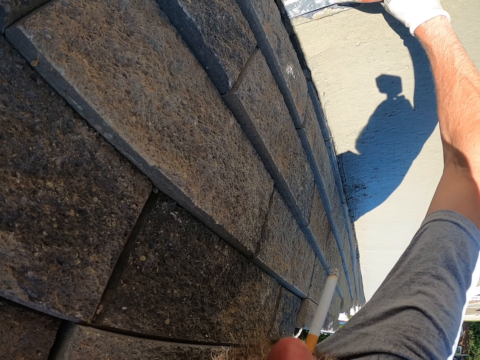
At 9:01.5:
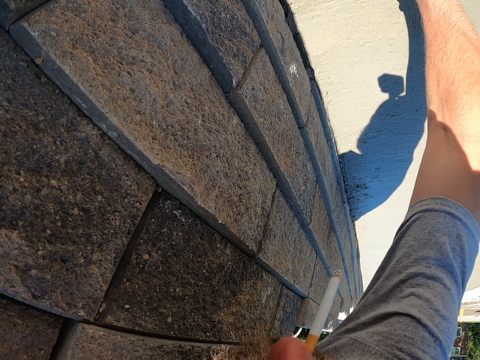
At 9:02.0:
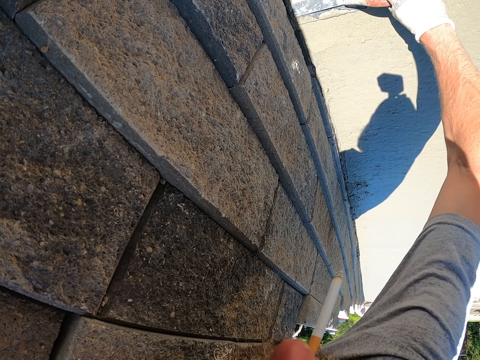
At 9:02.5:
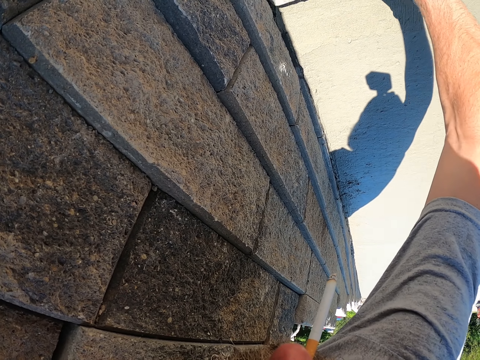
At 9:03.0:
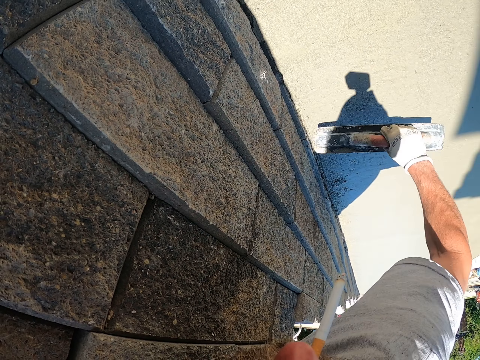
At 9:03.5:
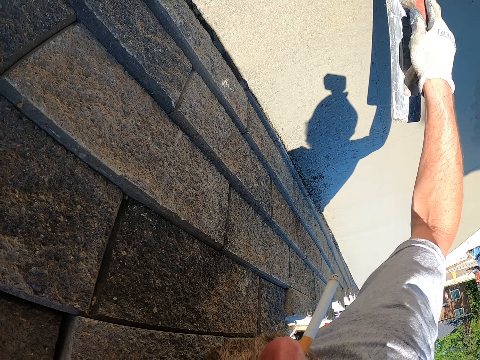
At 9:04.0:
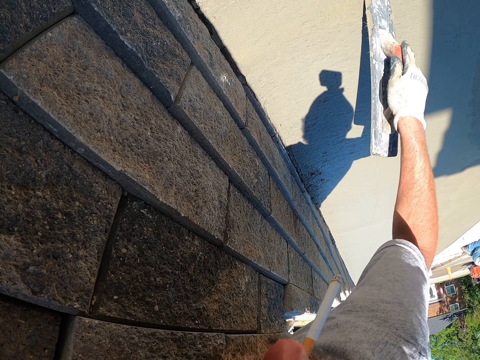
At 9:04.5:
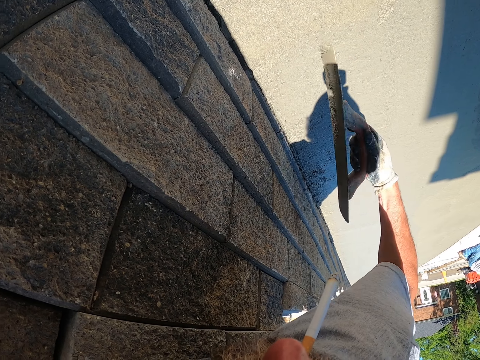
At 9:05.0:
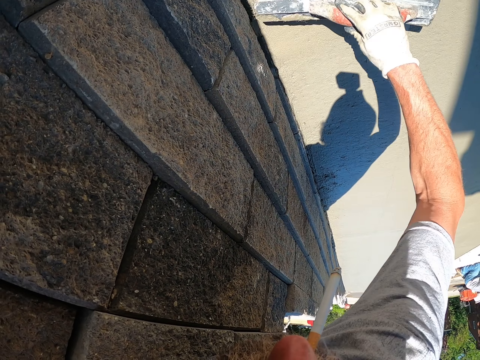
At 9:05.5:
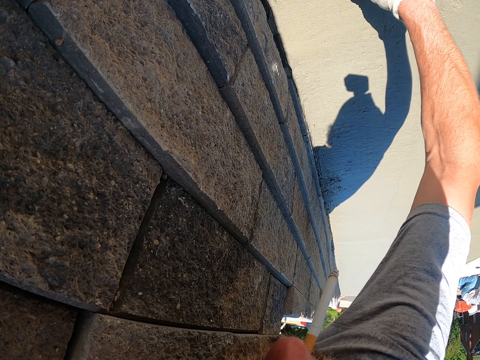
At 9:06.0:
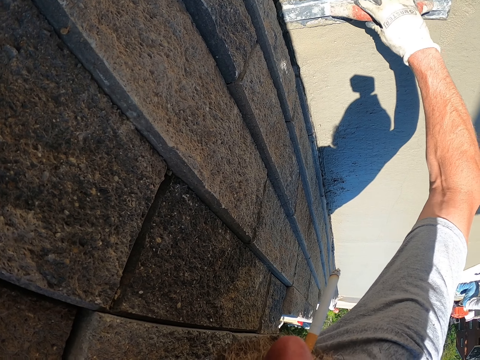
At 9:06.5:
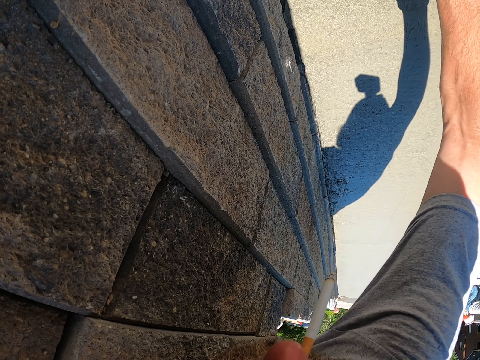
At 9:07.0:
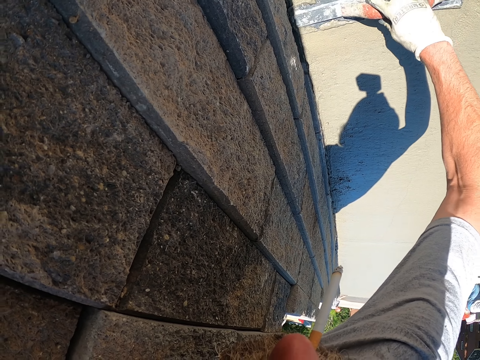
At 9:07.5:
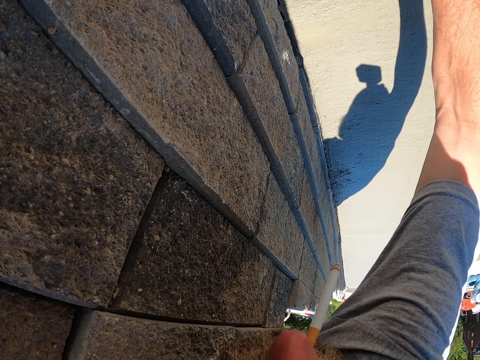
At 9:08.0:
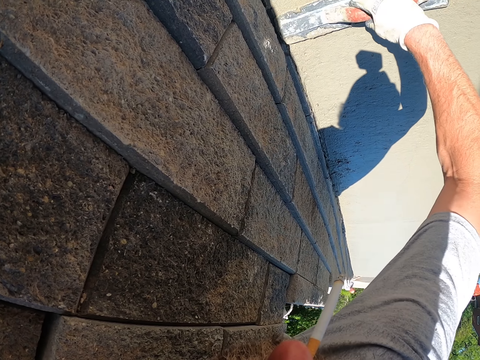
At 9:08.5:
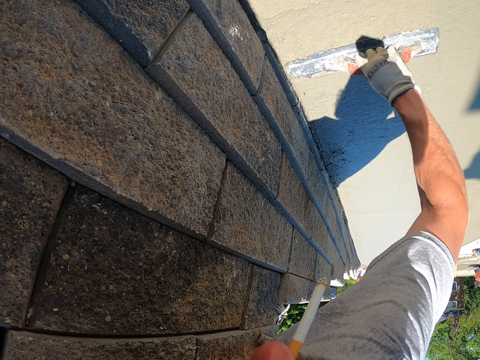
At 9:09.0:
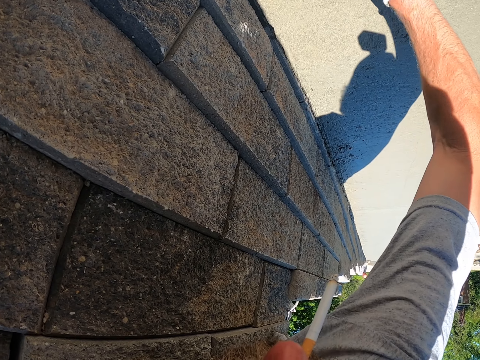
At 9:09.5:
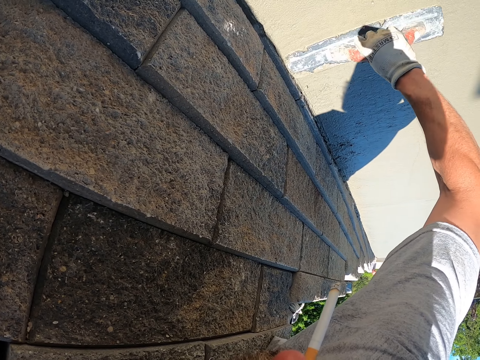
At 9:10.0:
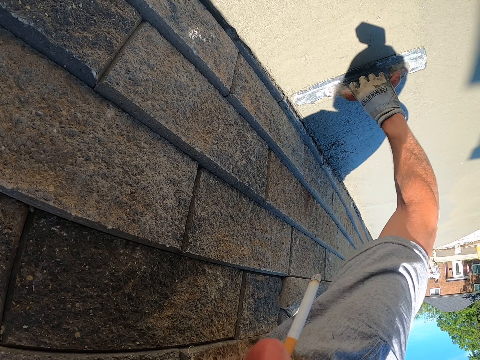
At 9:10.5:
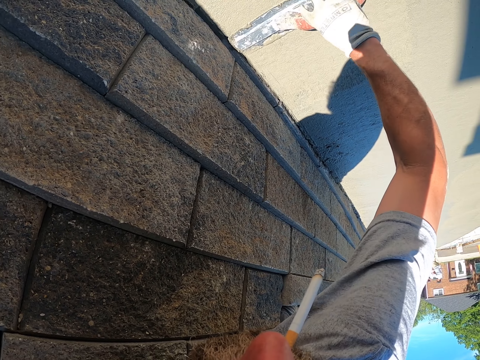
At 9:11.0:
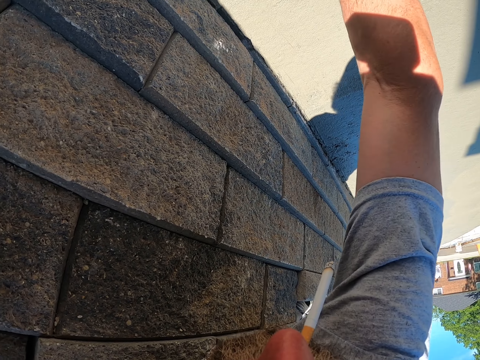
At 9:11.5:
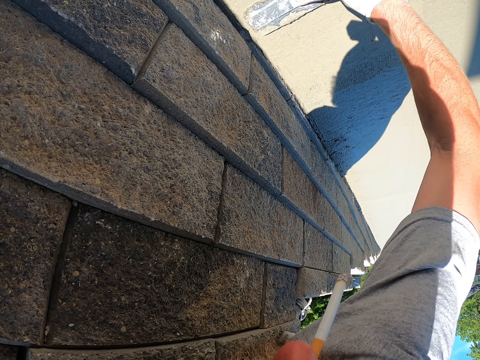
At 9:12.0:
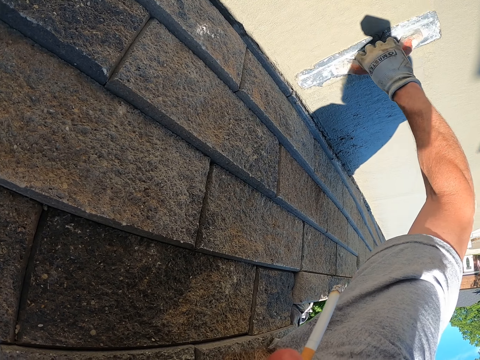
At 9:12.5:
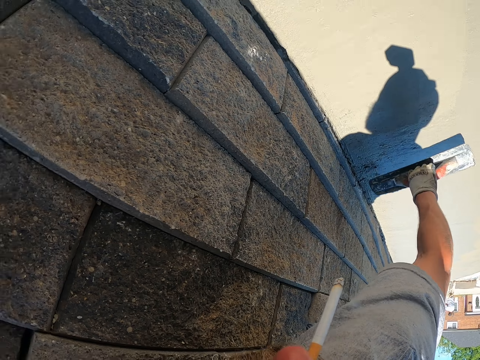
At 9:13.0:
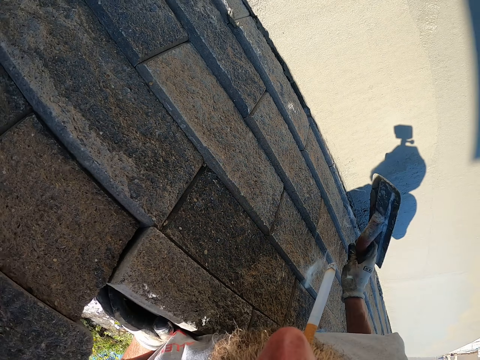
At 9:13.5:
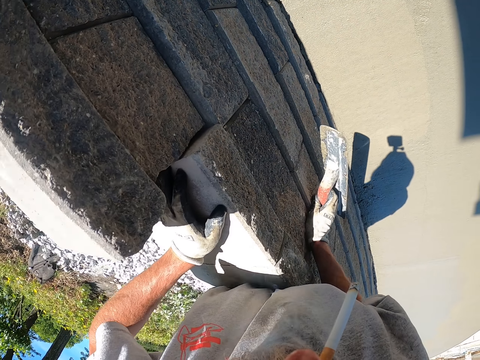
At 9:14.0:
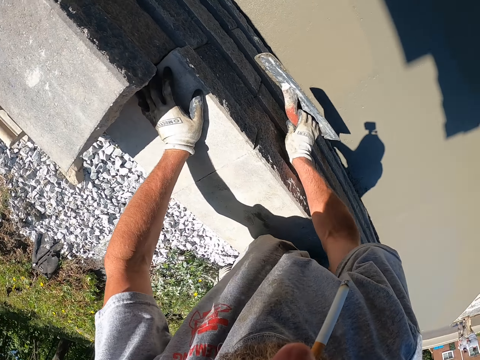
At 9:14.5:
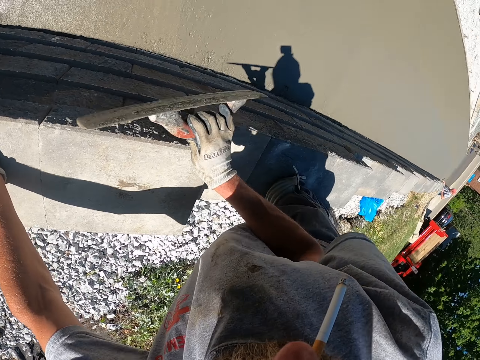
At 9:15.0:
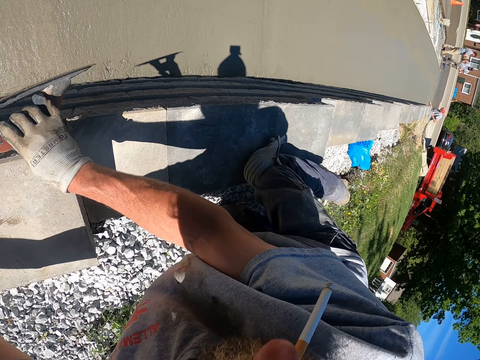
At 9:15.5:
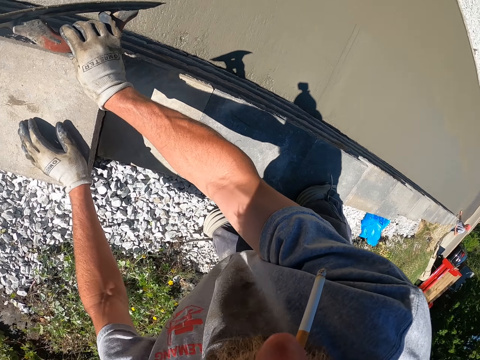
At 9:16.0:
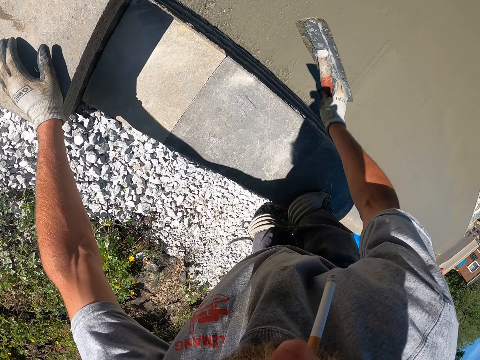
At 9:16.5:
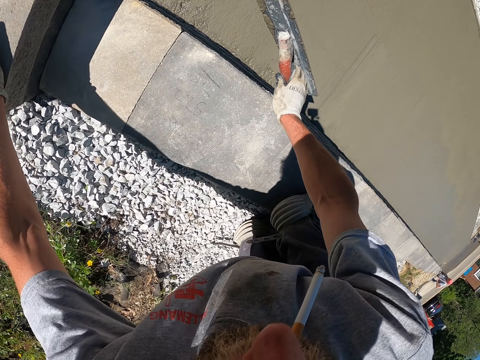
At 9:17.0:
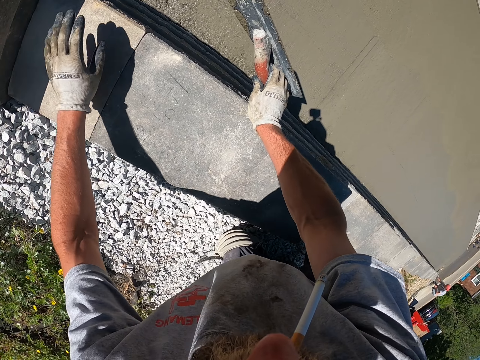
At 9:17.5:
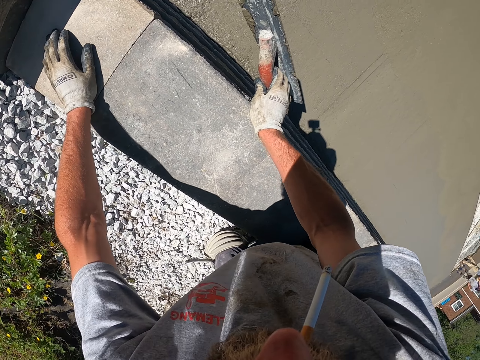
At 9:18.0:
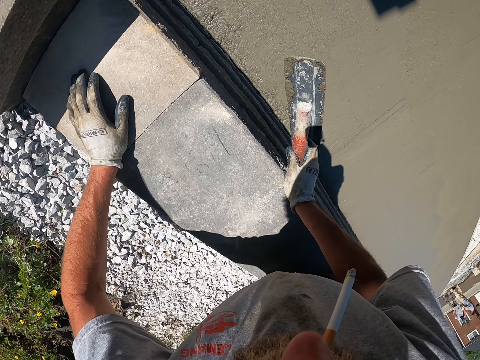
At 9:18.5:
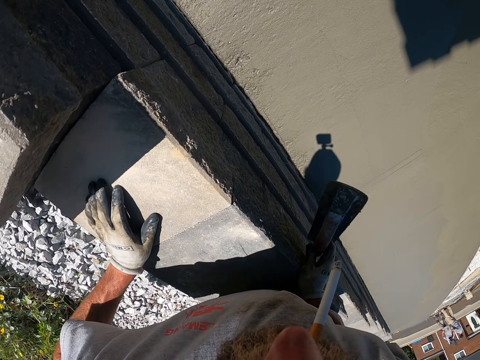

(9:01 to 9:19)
The camera wearer crawls on the wall.

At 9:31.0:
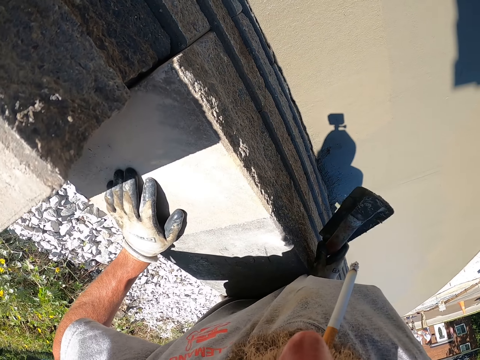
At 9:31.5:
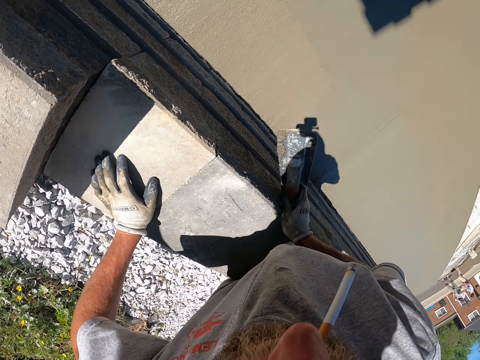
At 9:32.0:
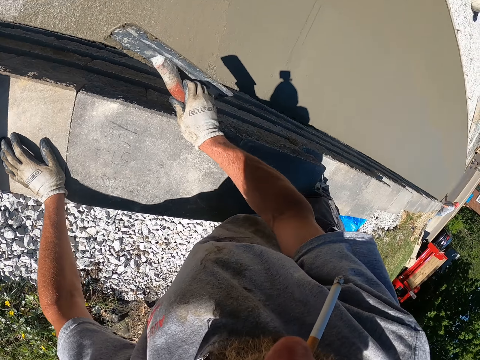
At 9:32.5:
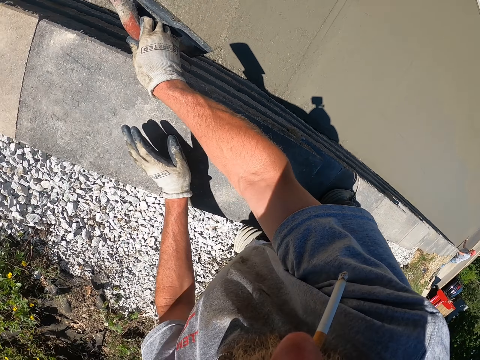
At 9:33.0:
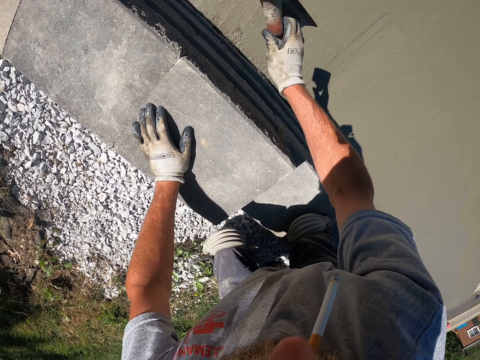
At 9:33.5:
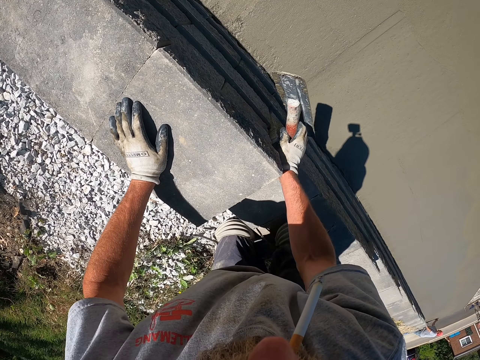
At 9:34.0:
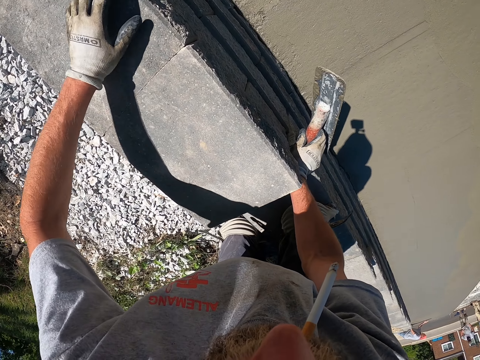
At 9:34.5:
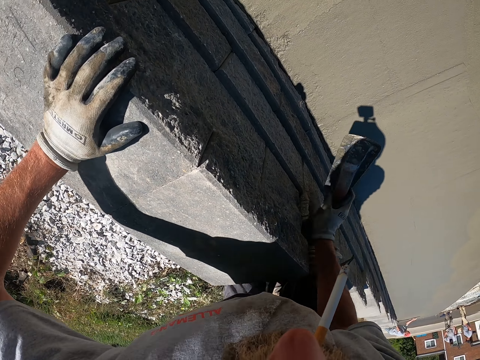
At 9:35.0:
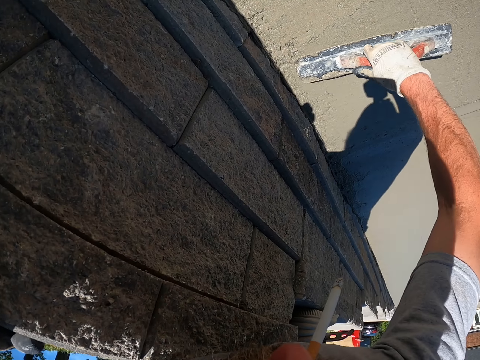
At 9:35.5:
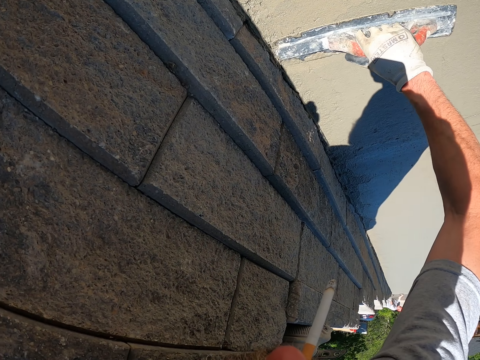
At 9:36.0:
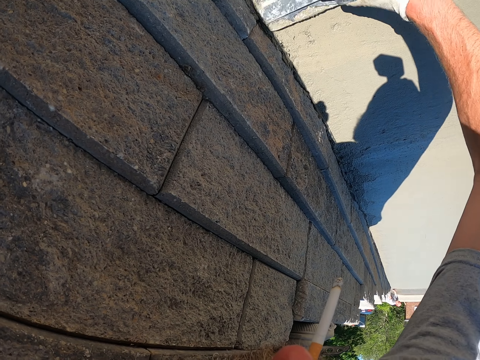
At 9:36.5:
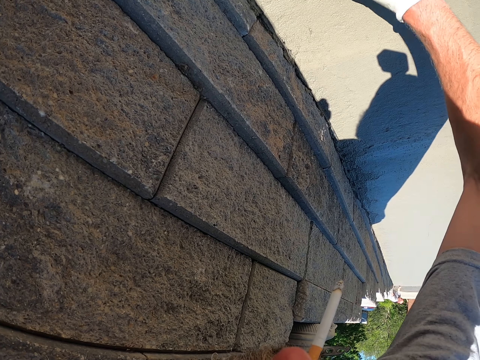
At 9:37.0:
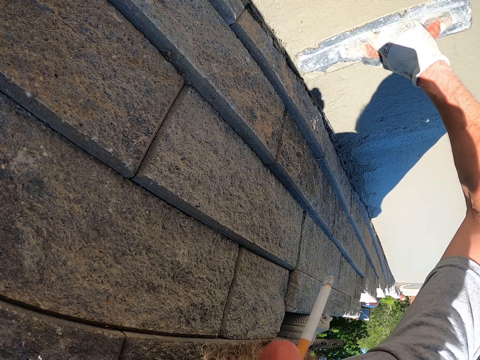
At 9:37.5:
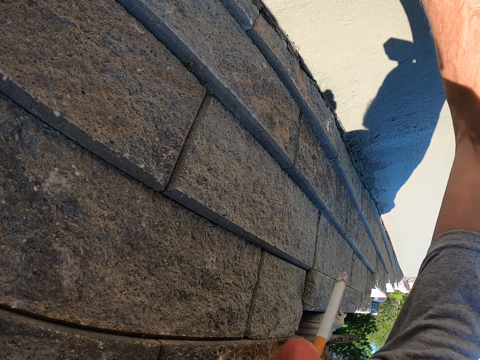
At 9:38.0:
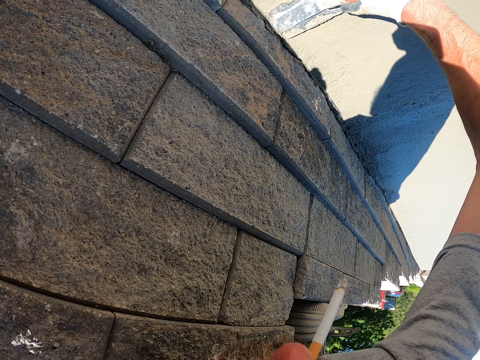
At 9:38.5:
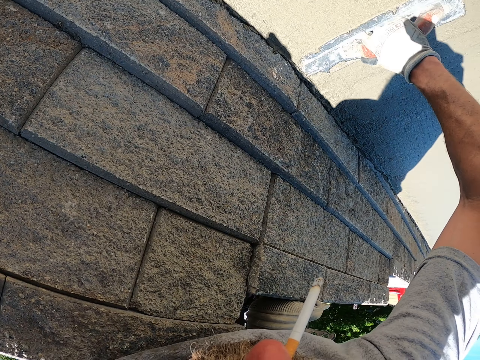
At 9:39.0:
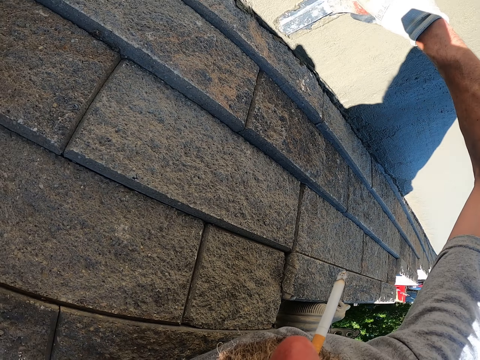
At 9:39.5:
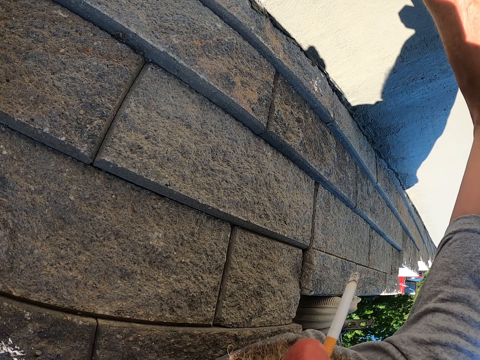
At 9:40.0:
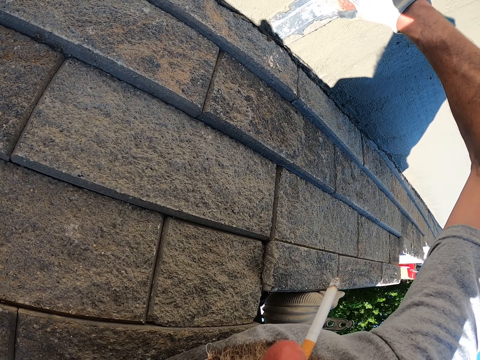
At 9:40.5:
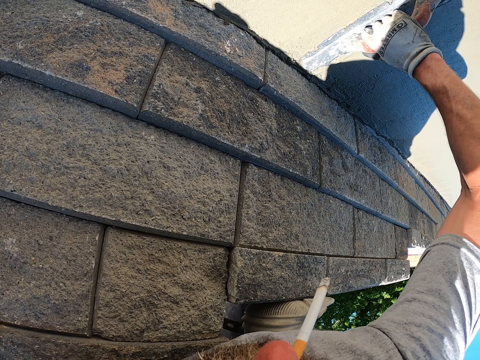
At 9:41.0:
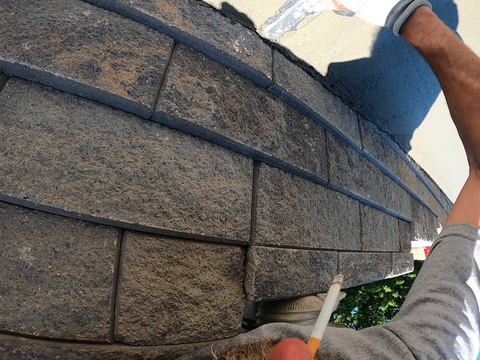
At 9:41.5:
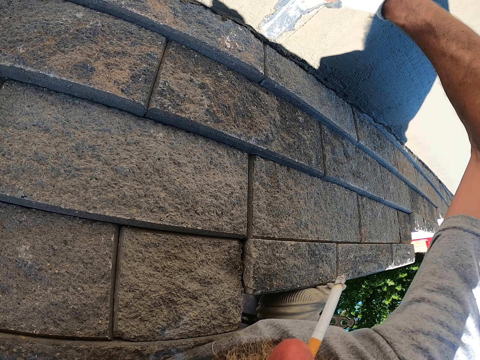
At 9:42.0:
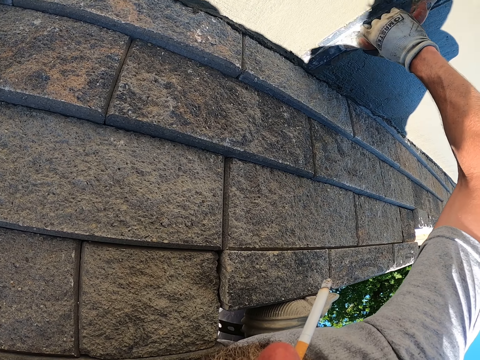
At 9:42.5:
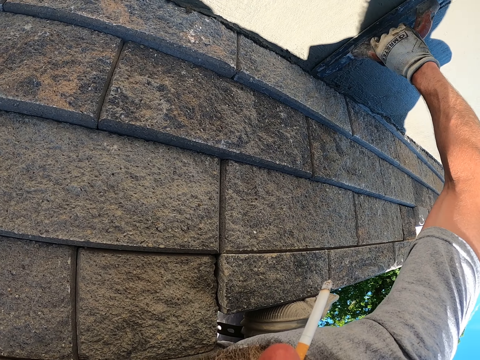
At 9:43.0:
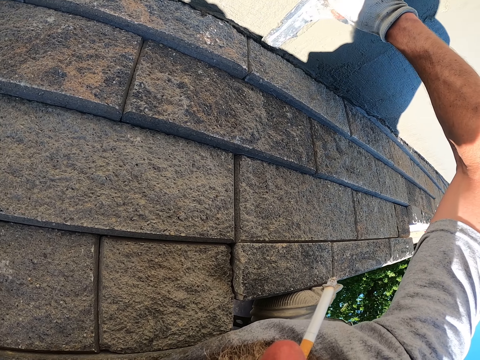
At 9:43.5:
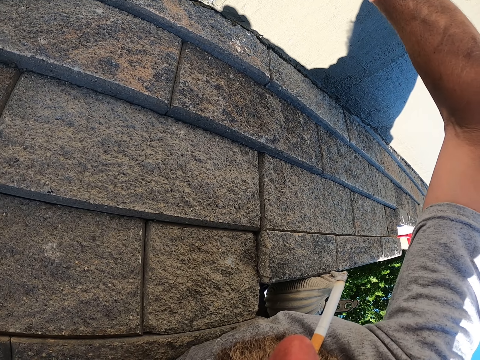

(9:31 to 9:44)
The camera wearer holds the wood float. They climb down the building. They plaster the wall.
